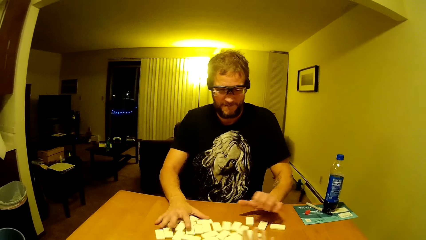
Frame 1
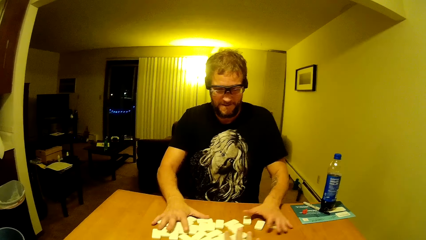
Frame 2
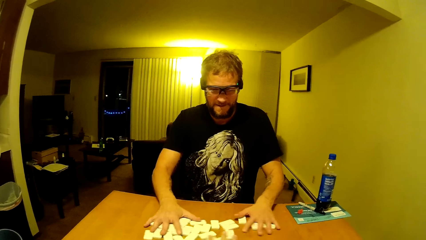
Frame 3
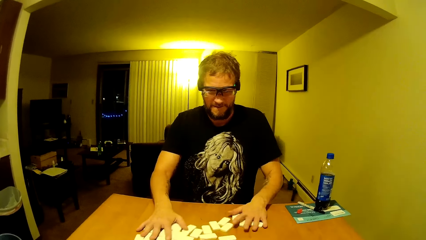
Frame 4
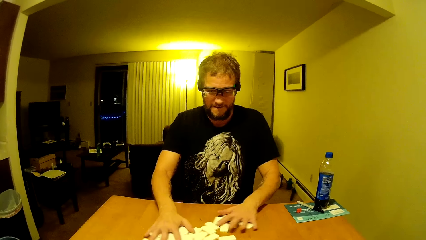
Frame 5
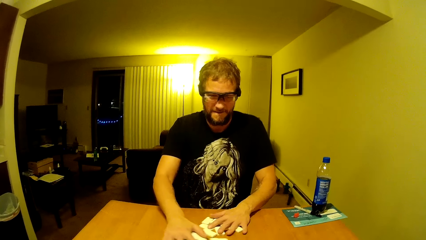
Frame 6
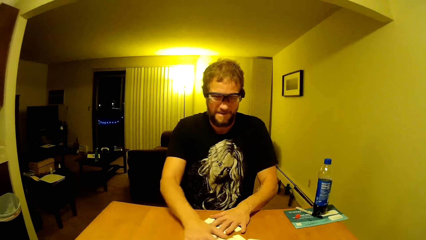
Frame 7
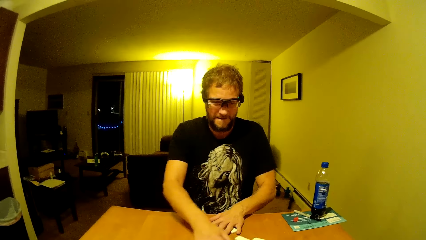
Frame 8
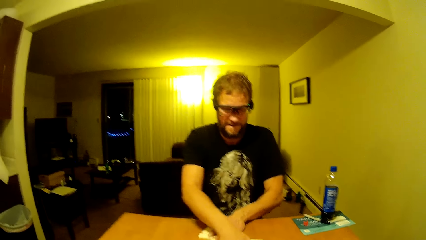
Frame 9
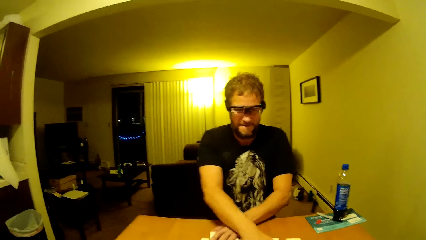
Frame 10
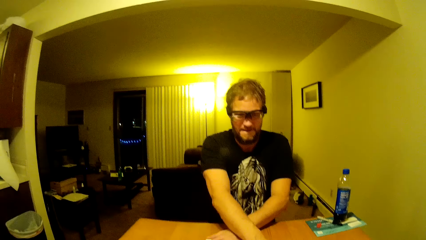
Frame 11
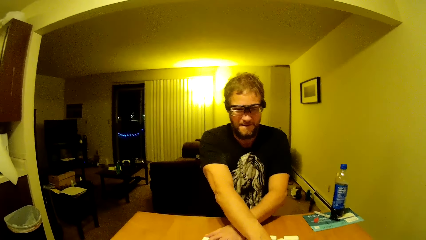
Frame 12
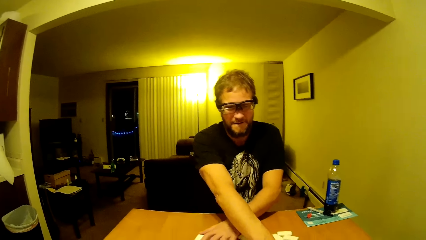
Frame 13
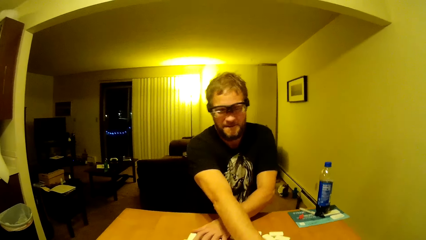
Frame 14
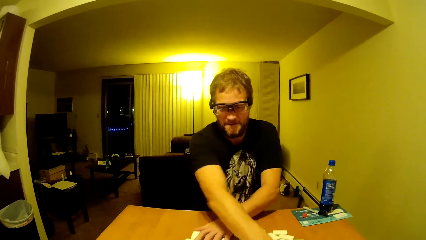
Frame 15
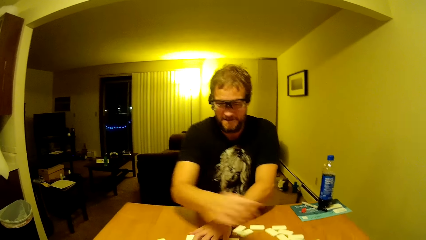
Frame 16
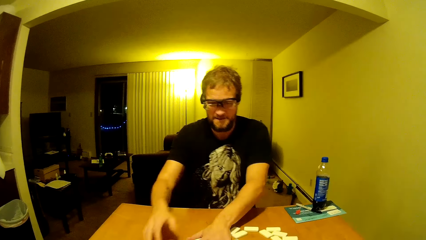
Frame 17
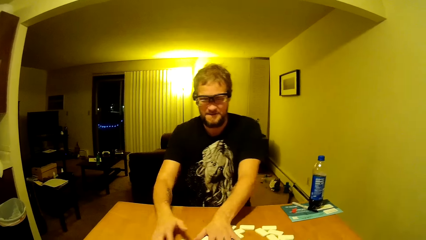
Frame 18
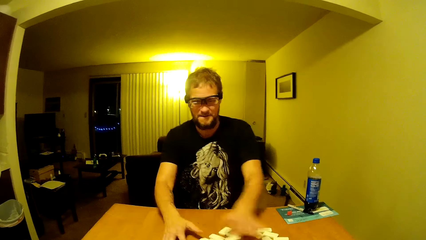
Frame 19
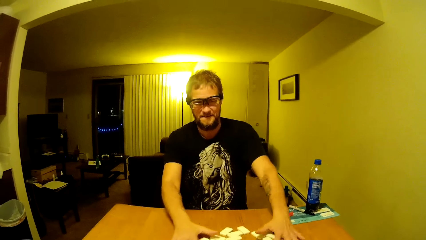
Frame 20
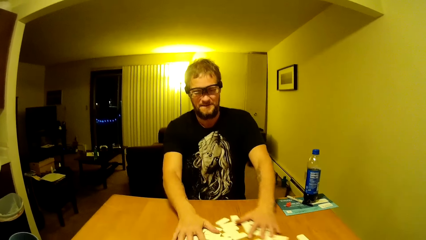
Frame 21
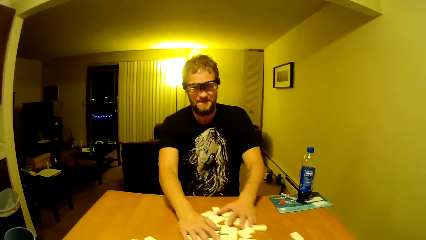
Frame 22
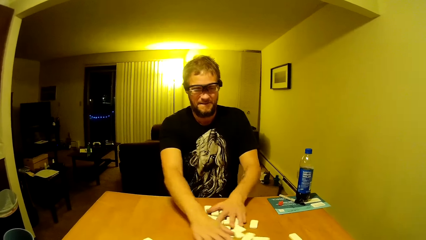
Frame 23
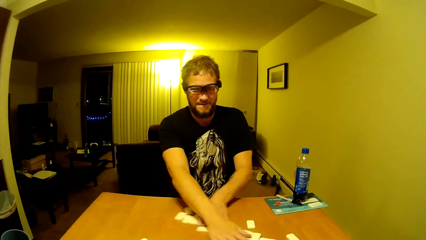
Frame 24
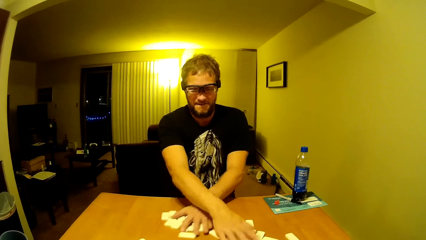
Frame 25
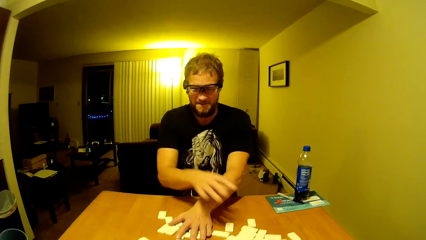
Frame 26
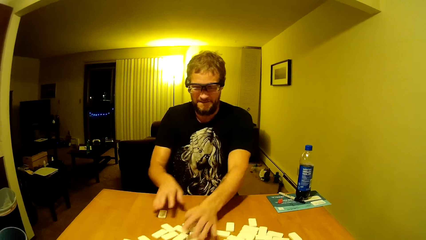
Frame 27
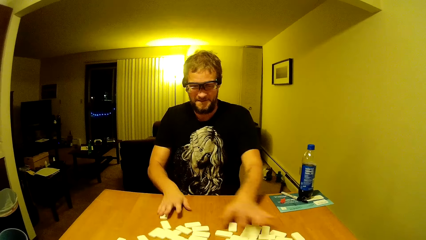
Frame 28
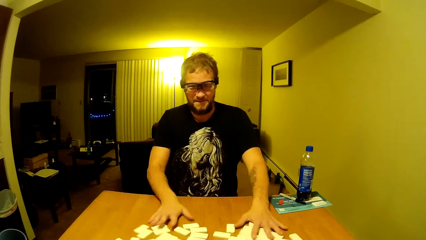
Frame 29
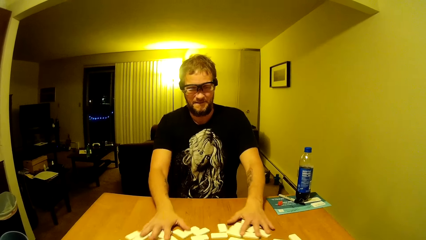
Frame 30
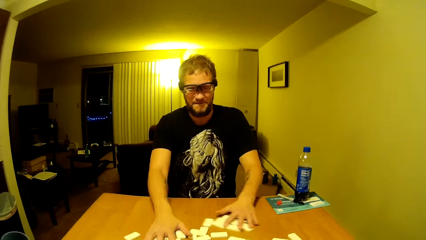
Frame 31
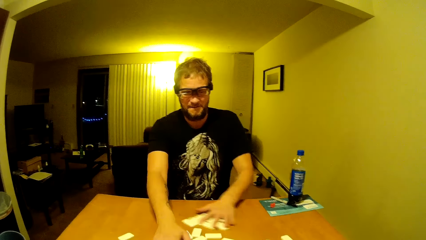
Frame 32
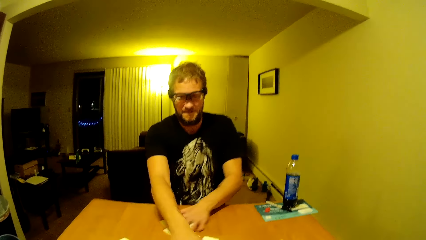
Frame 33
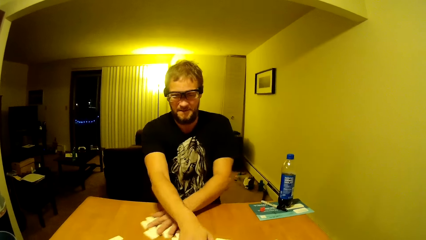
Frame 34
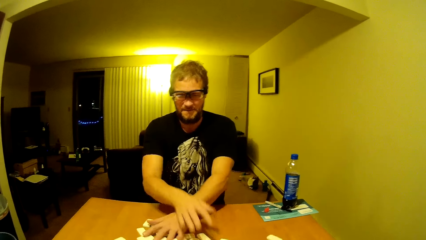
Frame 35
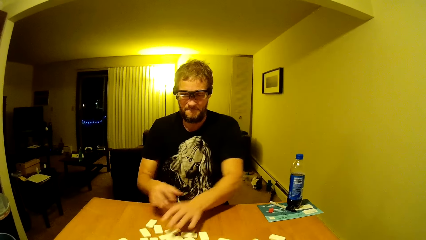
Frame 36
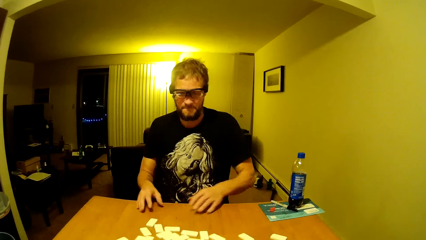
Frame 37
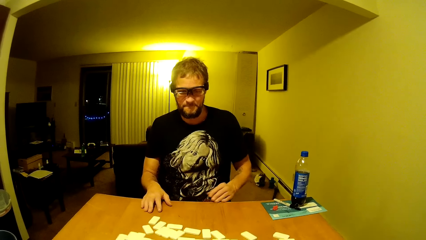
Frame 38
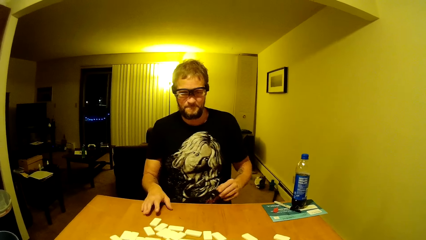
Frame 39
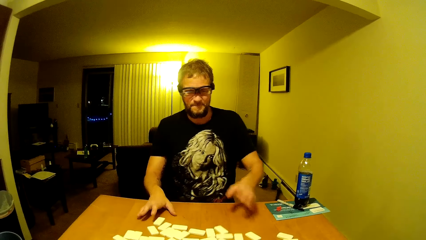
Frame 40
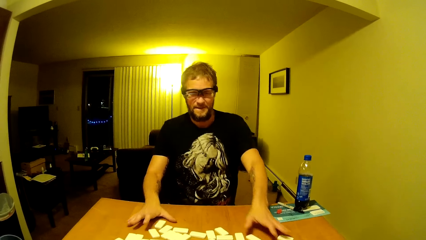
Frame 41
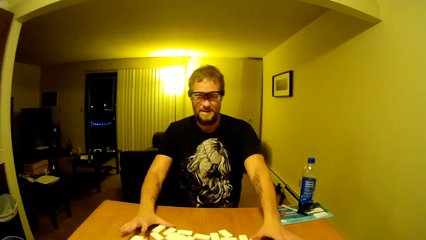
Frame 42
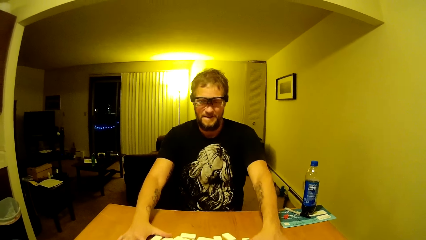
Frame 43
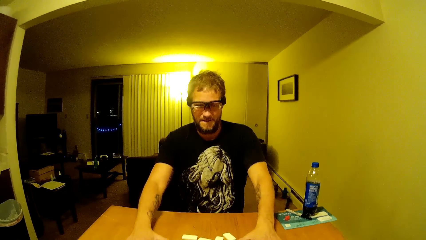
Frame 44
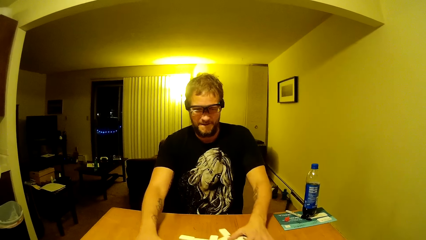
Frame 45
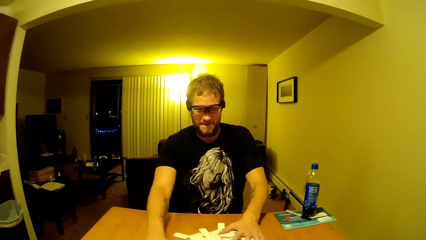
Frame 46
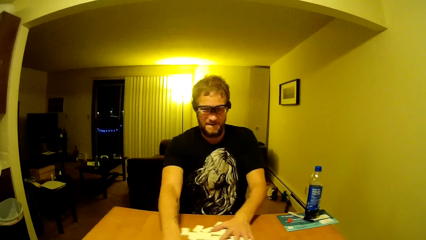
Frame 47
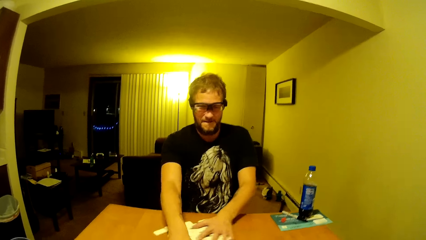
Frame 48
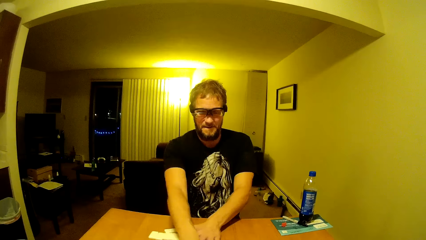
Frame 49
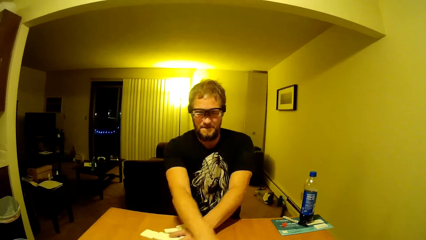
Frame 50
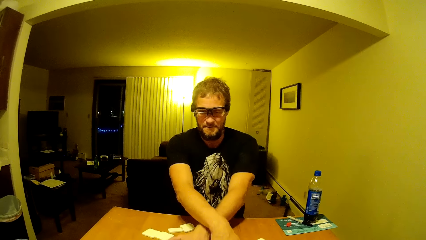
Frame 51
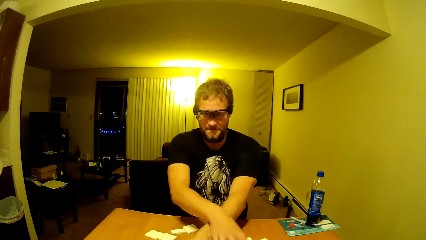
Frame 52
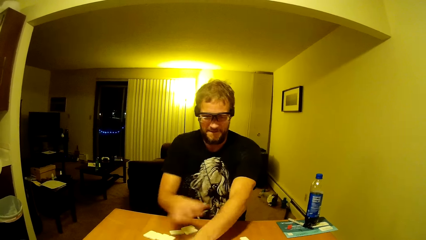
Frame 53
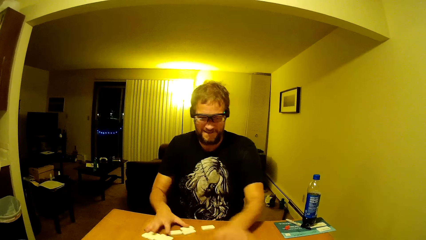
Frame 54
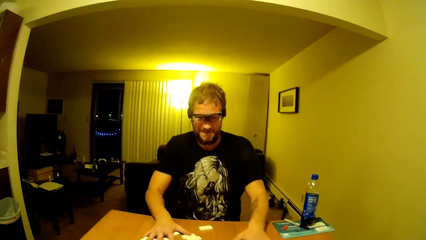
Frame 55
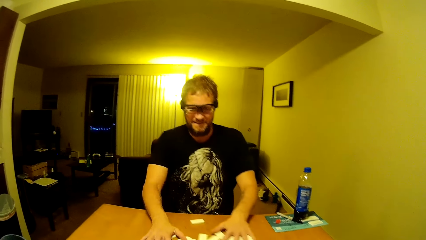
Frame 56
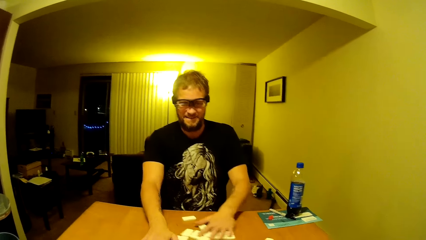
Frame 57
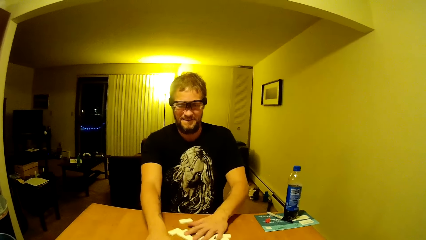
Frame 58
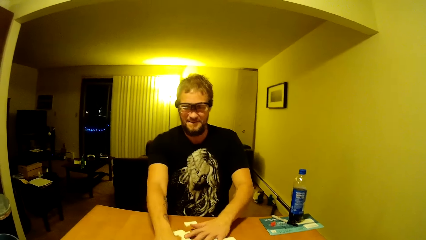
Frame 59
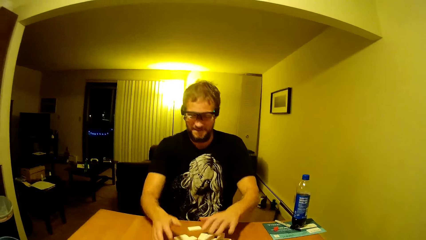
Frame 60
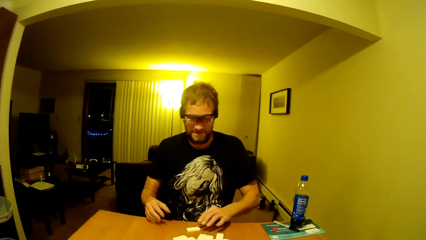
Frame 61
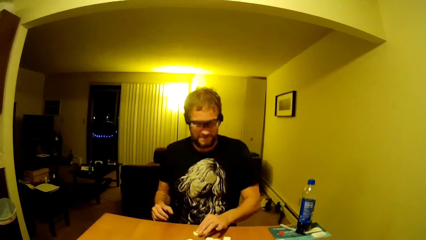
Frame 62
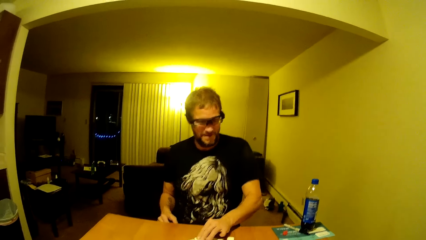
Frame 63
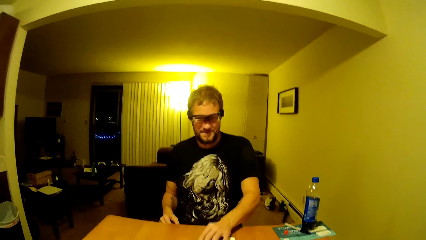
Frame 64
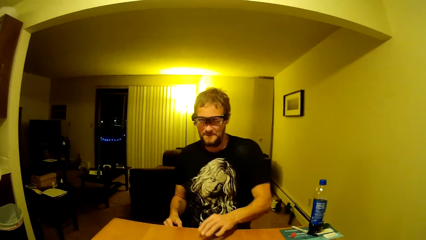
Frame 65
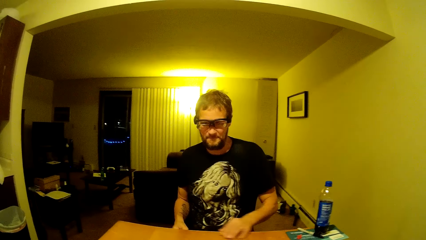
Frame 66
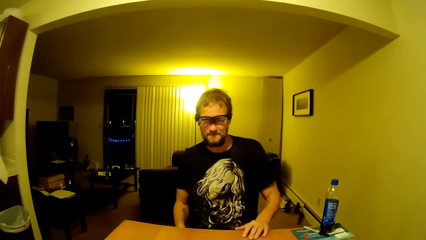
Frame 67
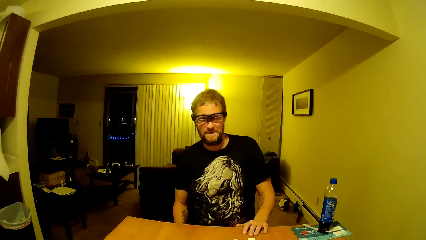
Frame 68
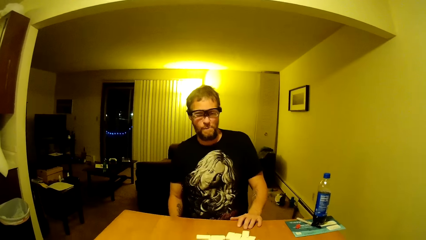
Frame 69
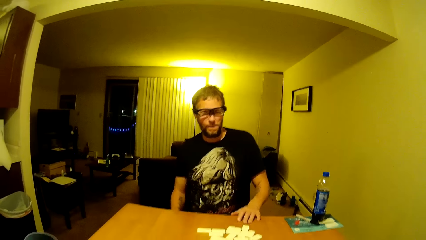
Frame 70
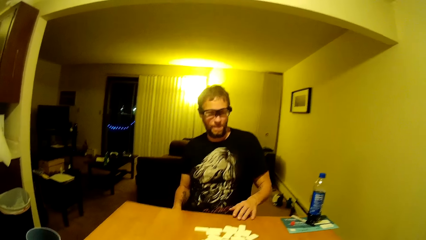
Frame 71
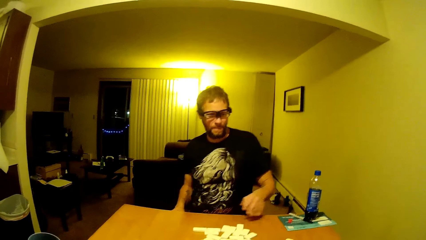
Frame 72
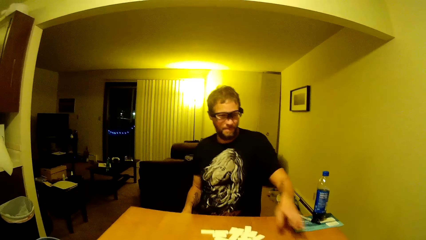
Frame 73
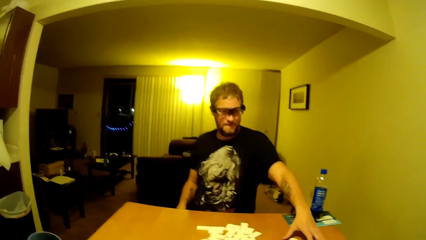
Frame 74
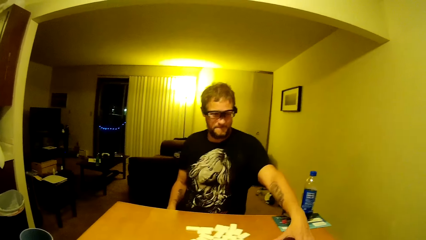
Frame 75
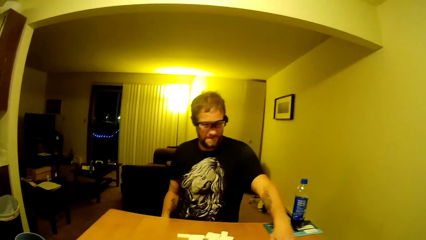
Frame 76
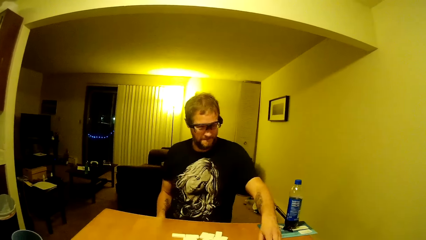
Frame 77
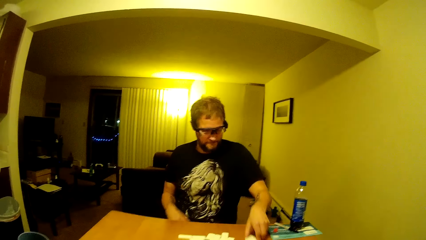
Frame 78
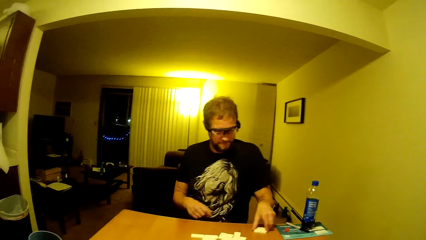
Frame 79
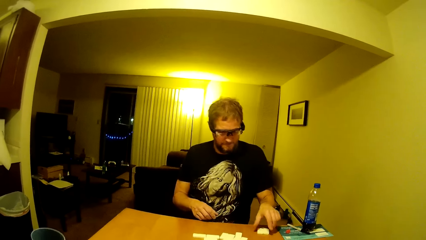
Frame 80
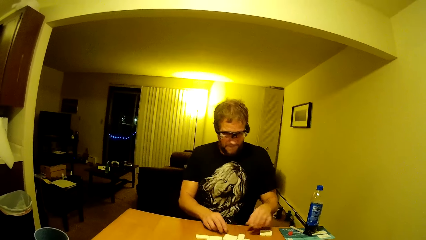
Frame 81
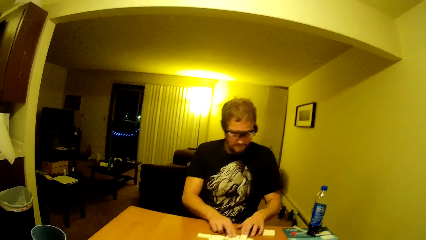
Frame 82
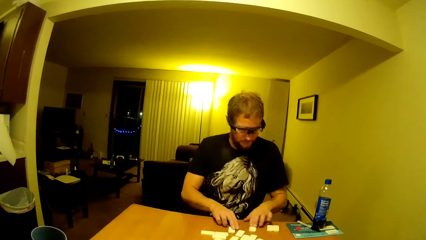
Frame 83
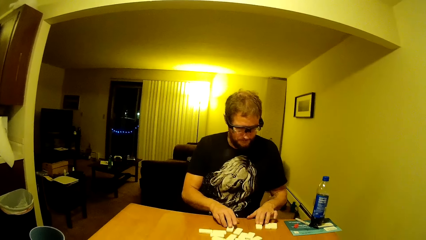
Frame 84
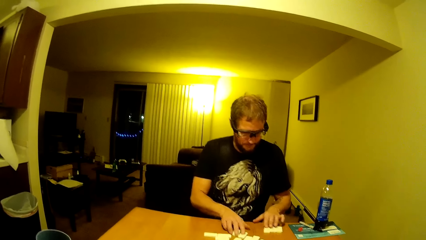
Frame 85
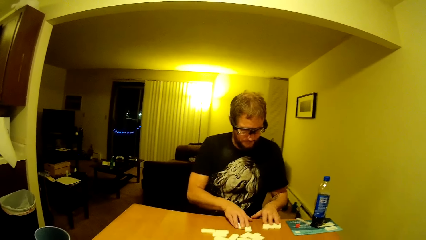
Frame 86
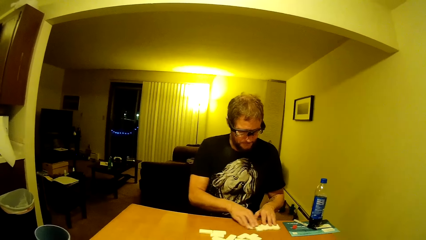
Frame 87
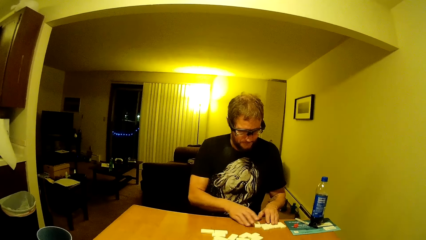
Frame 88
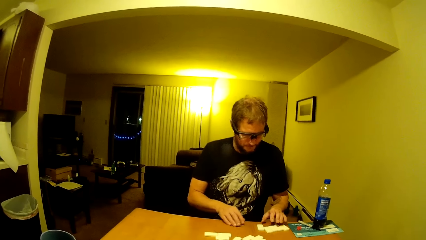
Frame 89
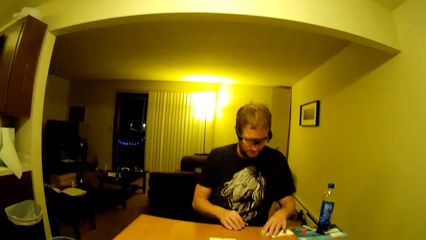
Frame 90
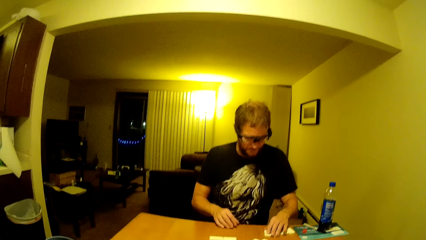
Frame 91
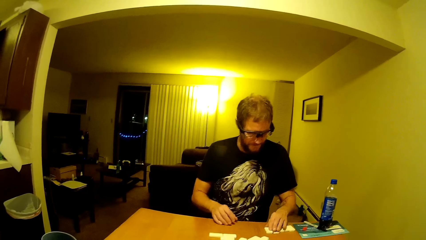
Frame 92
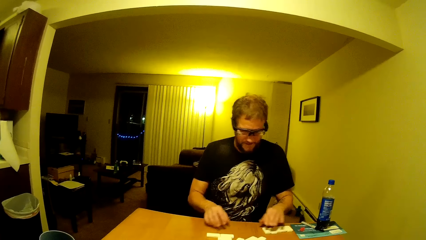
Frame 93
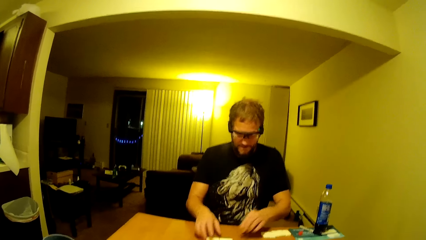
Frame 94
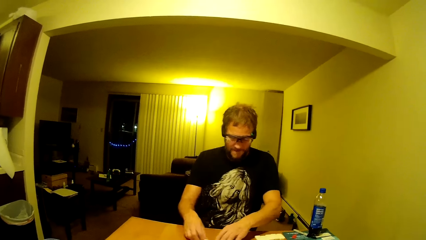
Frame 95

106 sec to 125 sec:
The man places the right hand on his thighs and touches the dominoes game table. The man and the camera wearer dialogue in the house. The man picks up the dominoes.
